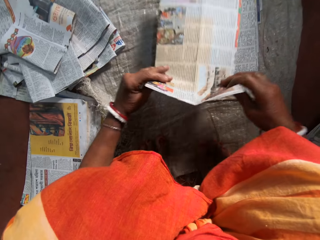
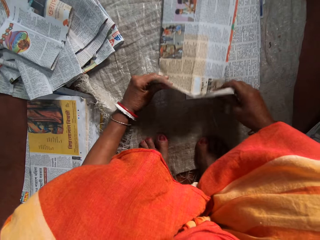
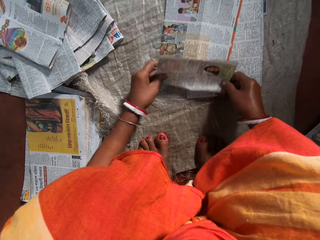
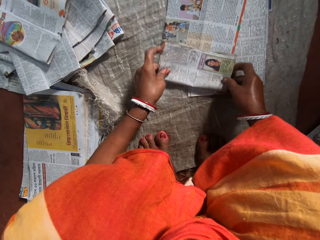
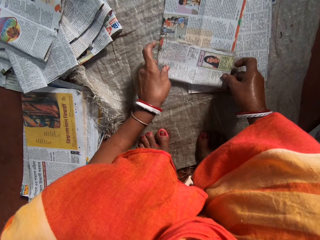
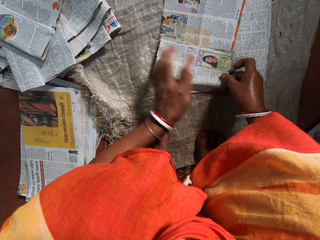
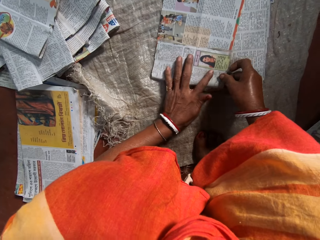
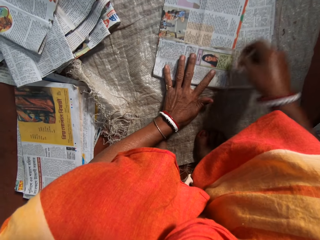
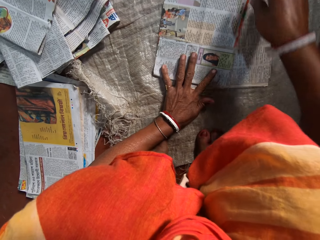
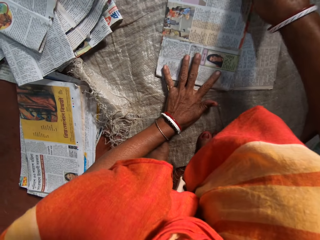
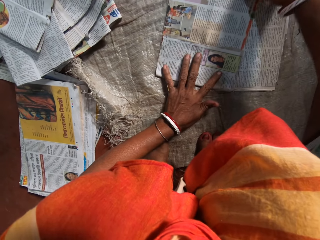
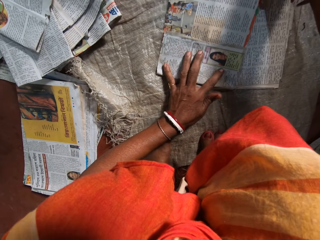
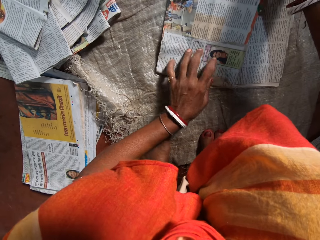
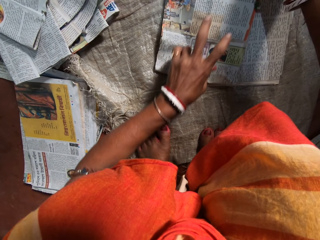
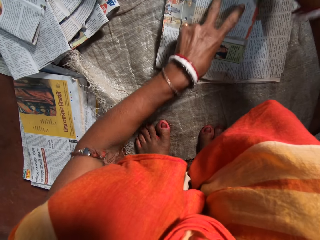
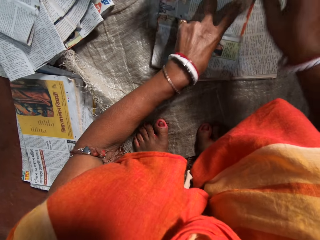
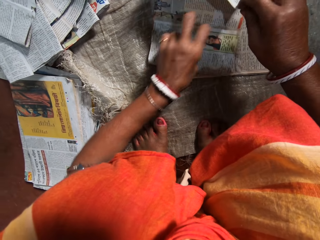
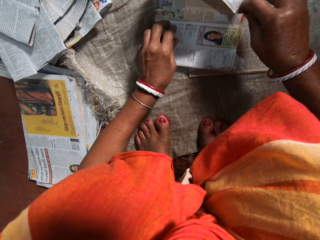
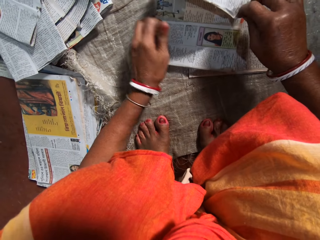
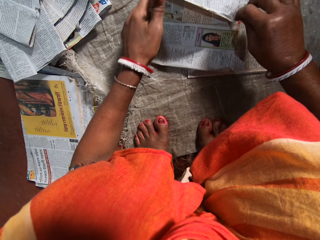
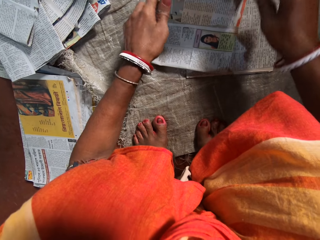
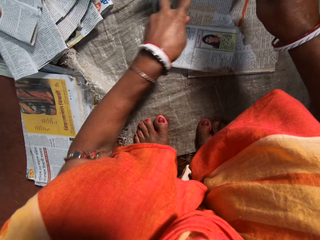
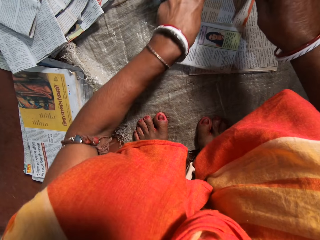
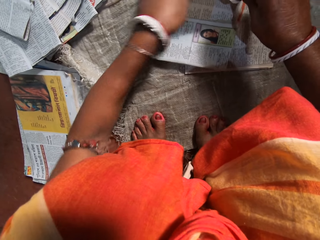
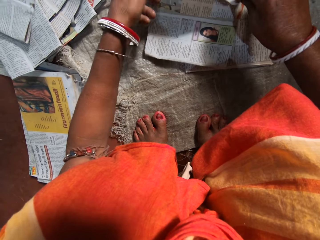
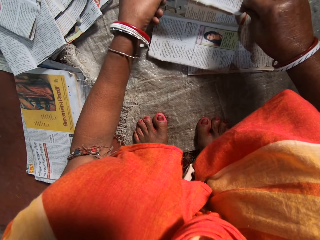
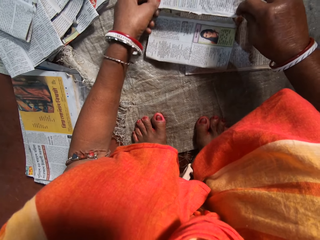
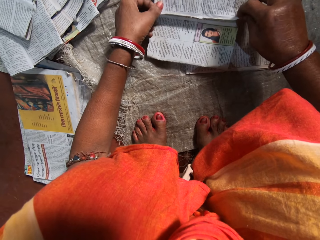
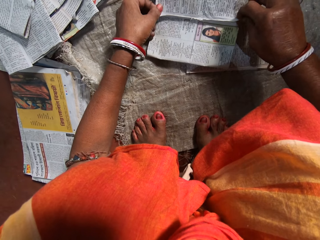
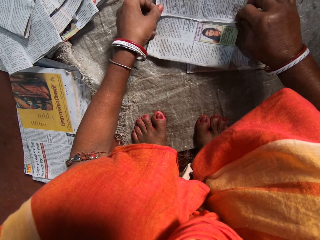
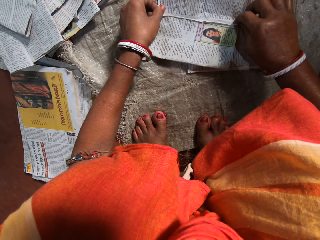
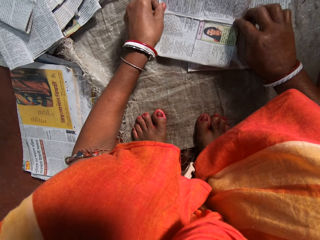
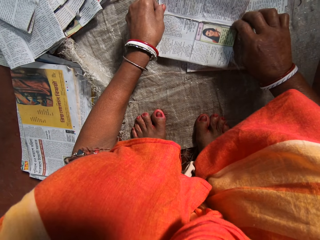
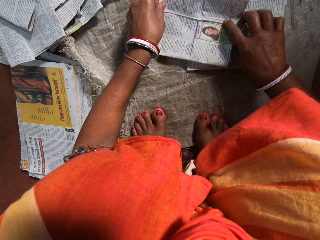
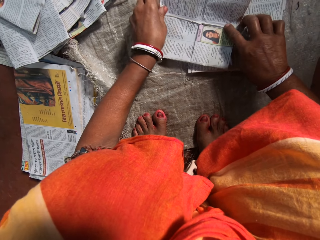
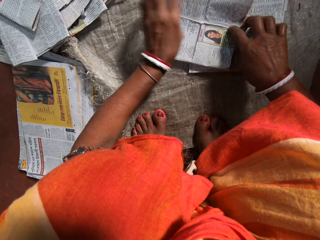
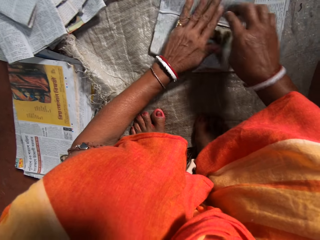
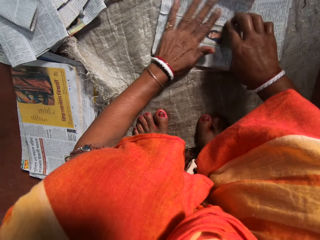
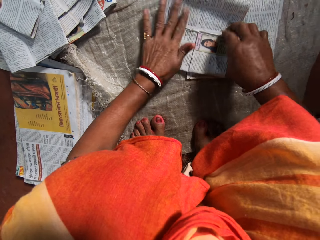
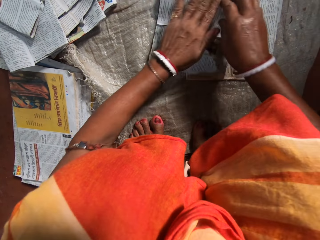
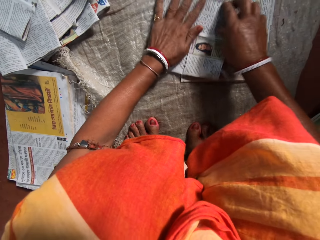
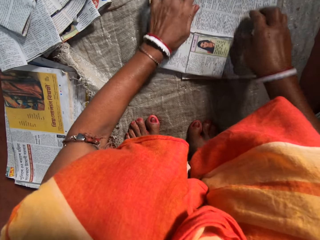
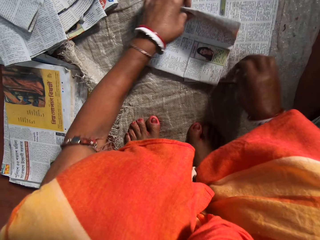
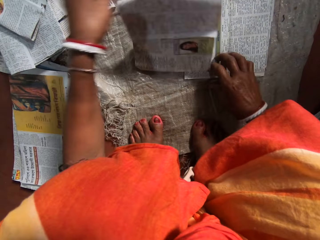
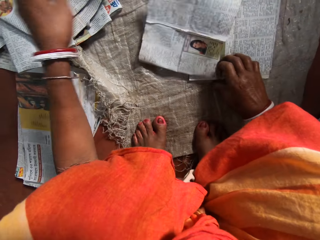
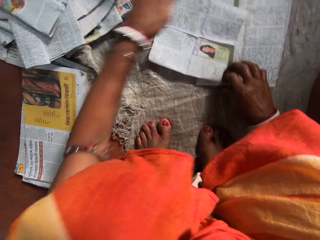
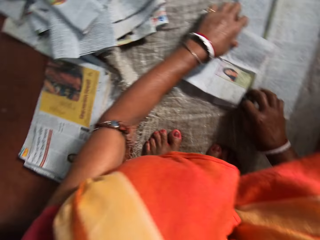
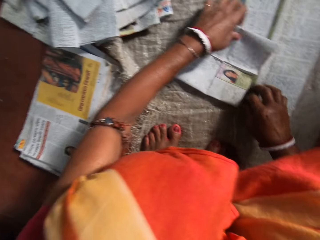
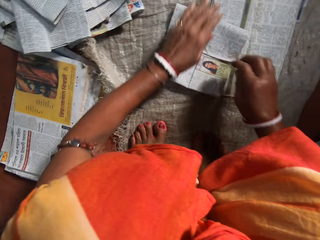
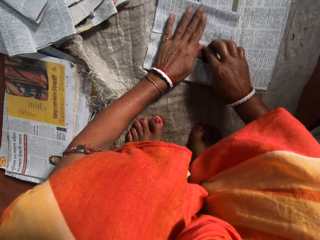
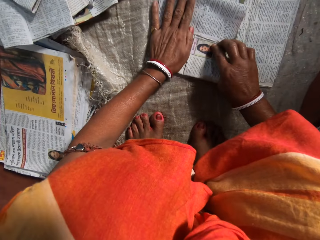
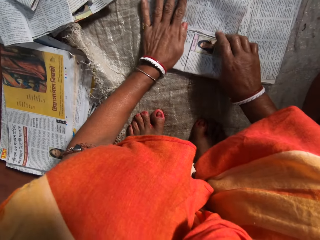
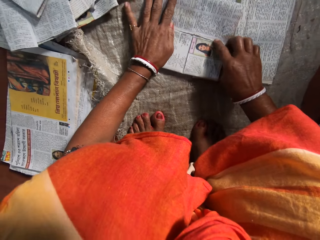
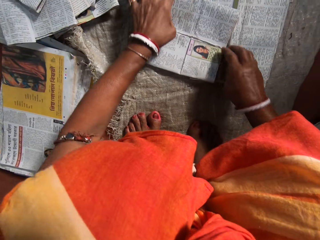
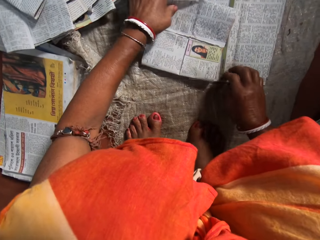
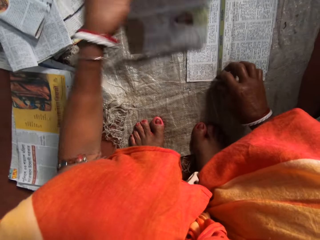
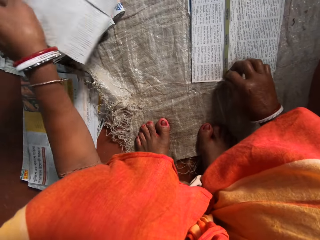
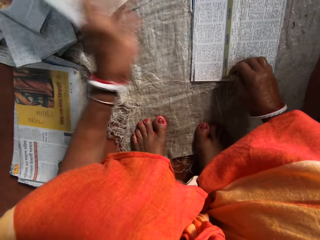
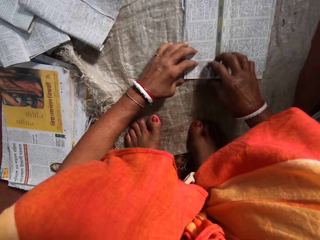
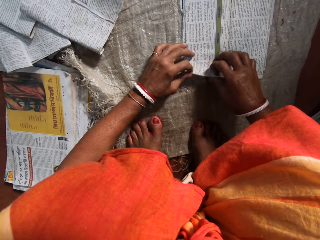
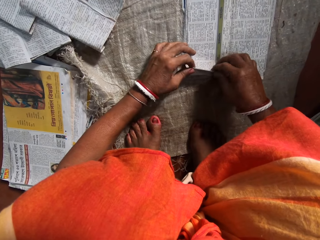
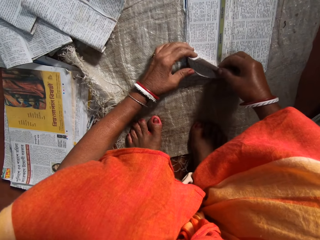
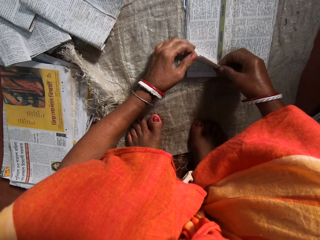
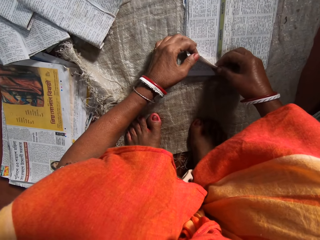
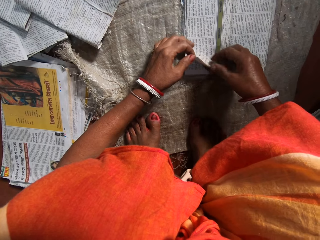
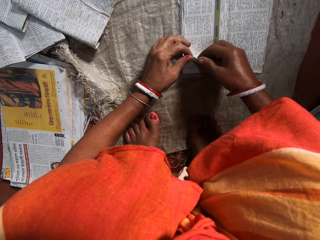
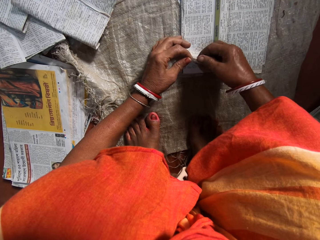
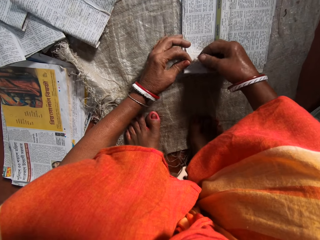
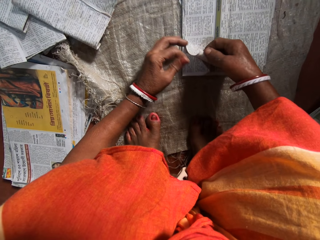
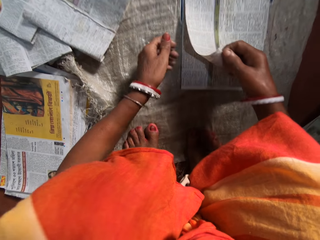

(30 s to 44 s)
The camera wearer turns the newspaper. She places the newspaper on the others. She folds the paper with her hands. She places her left hand on the newspaper. She folds the newspaper. She presses the newspaper with her hand. She lifts the newspaper from the others. She holds the newspaper with her left hand. She presses the newspaper with her hand. She lifts the newspaper from the others. She places the folded paper on a pile of papers with her left hand. She holds the newspaper with her left hand.

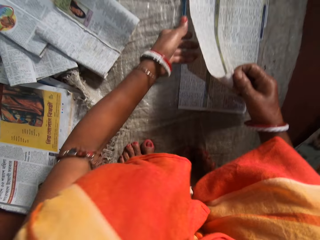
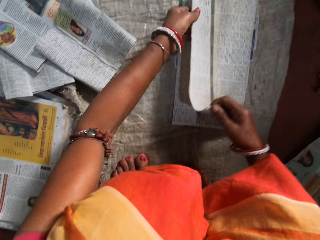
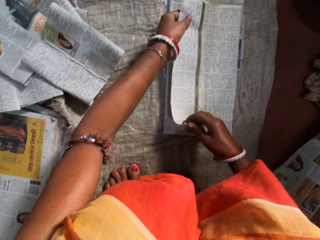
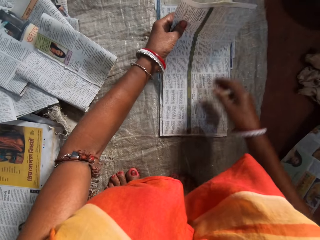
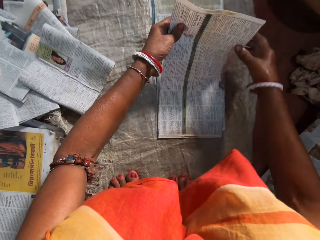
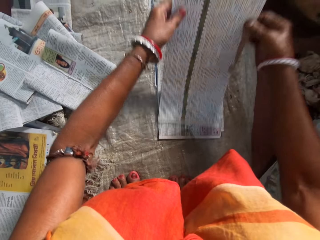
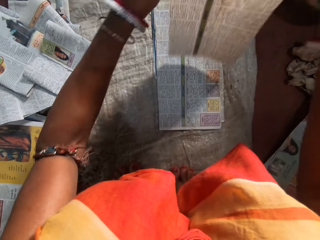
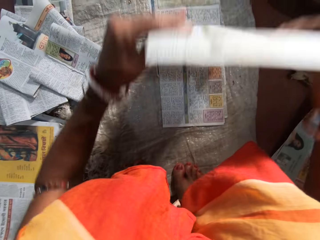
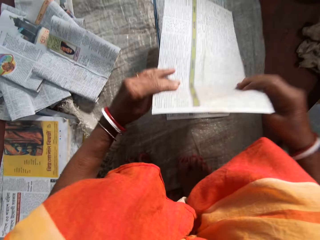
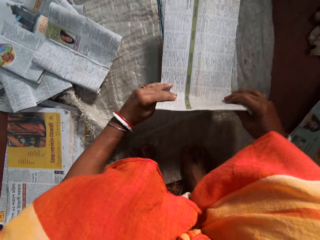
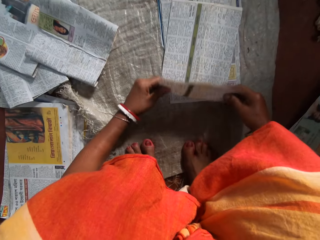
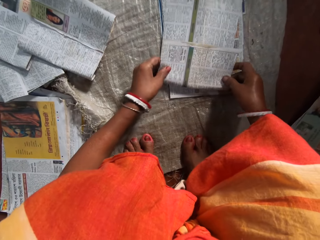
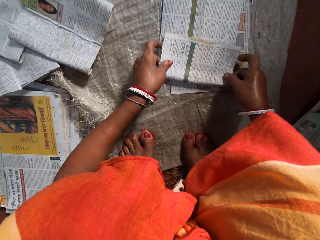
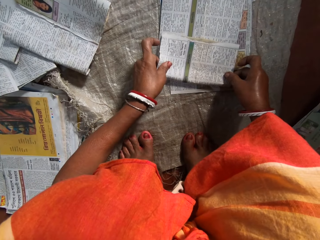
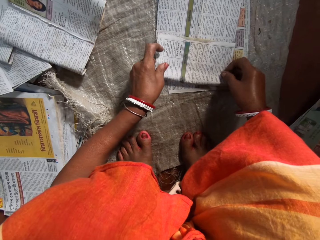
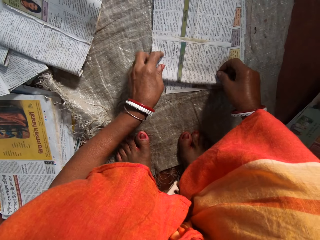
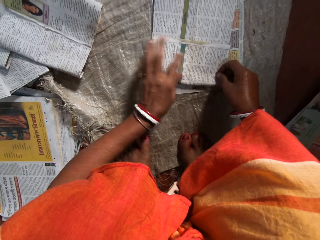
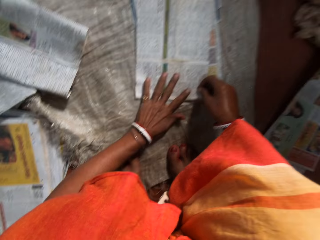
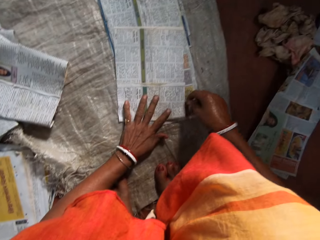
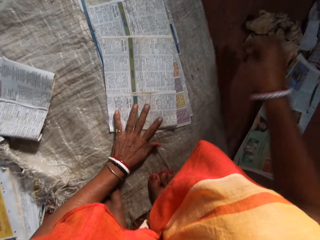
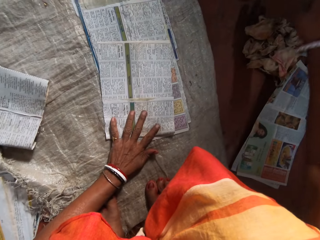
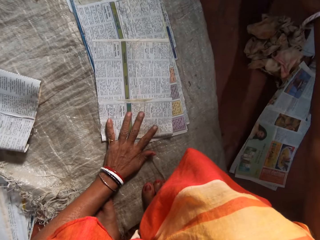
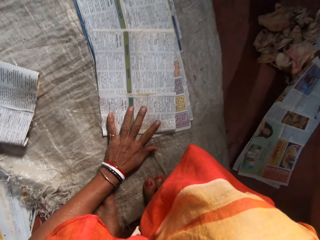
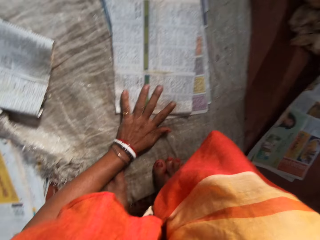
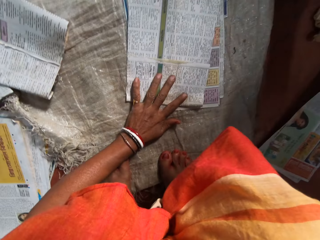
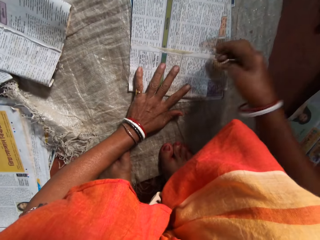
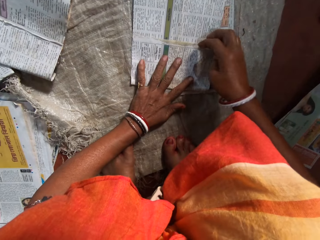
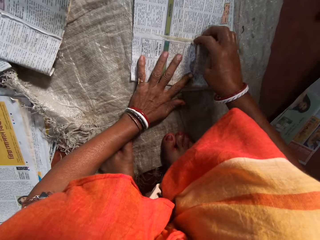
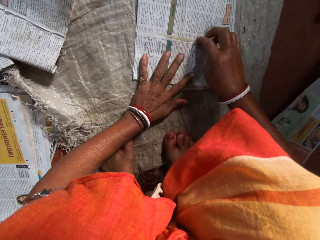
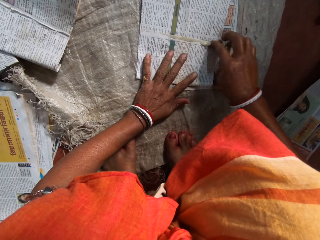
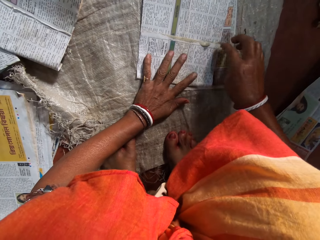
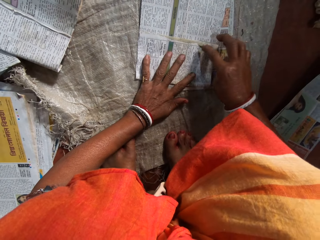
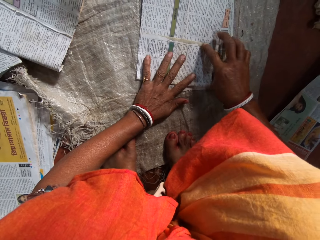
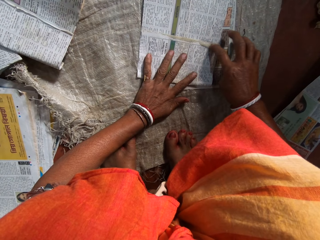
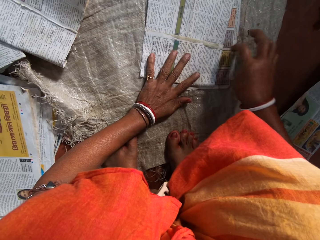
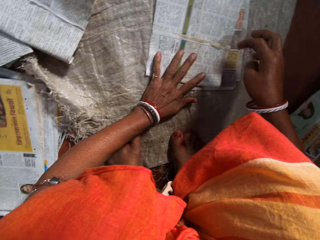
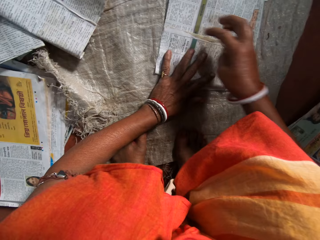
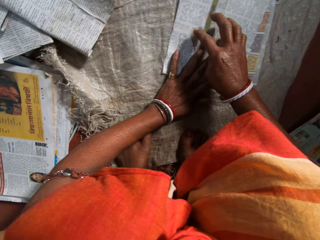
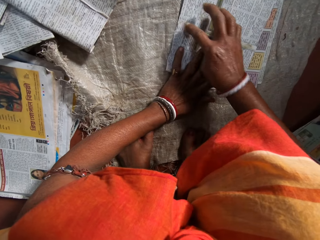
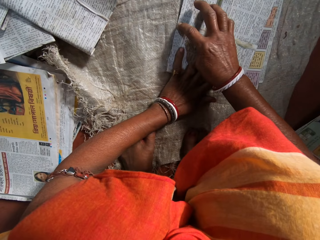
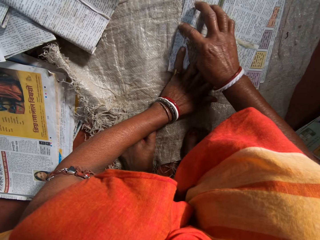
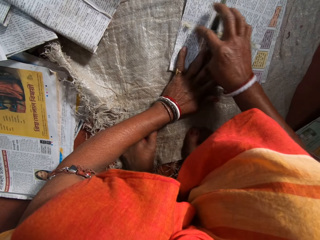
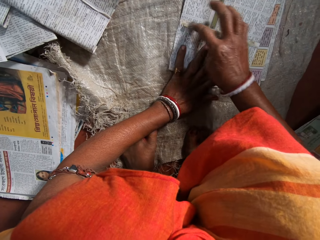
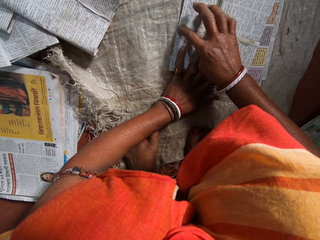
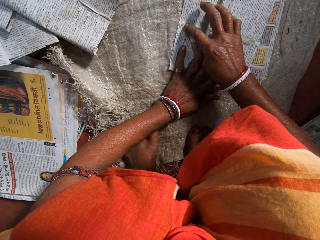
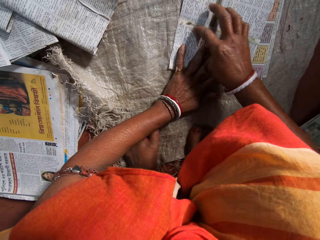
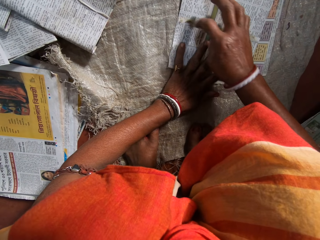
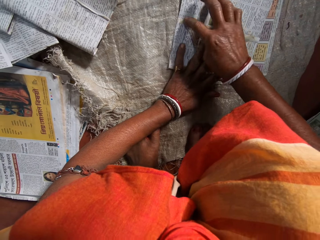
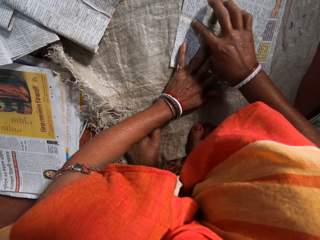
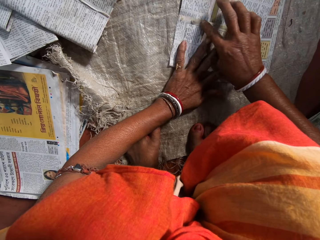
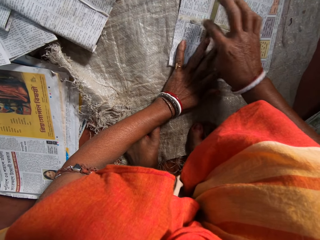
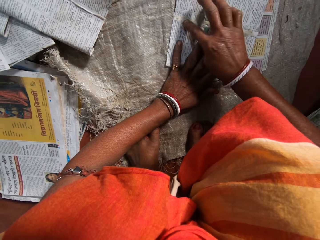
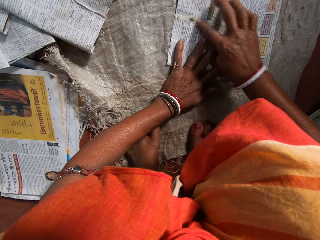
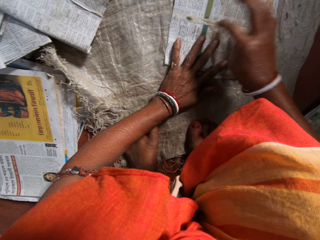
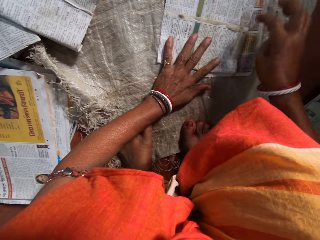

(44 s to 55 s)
The camera wearer picks another paper from an array of papers on the floor with her hands. She turns the newspaper. She places the newspaper on the others. She folds the paper with her hands. She places her left hand on the newspaper. She stretches her right hand forward. She takes some gum with her right hand. She applies the gum on the paper with her right hand.
